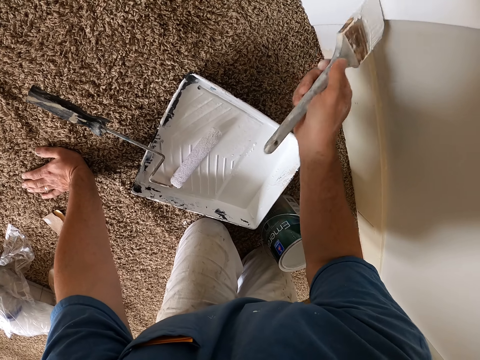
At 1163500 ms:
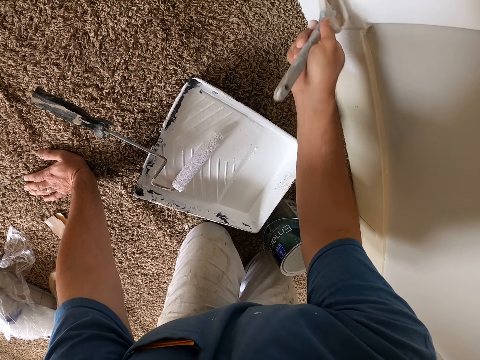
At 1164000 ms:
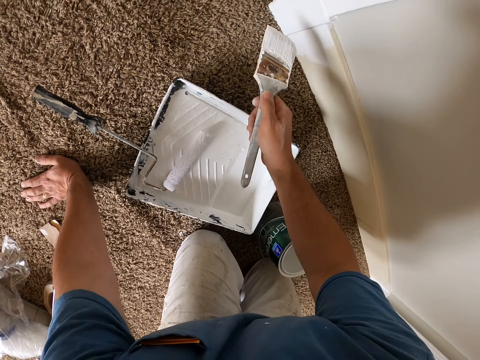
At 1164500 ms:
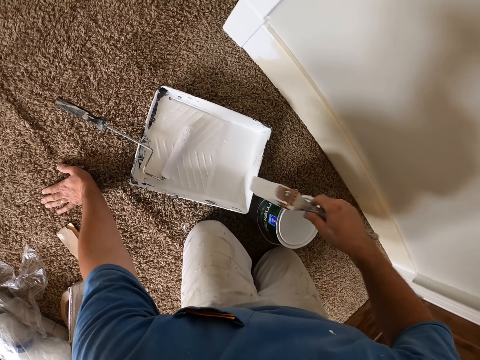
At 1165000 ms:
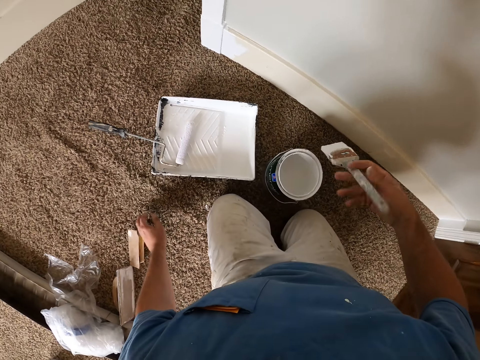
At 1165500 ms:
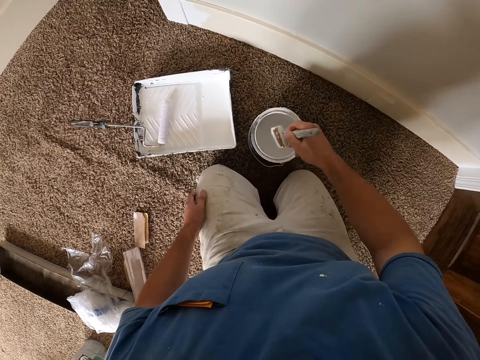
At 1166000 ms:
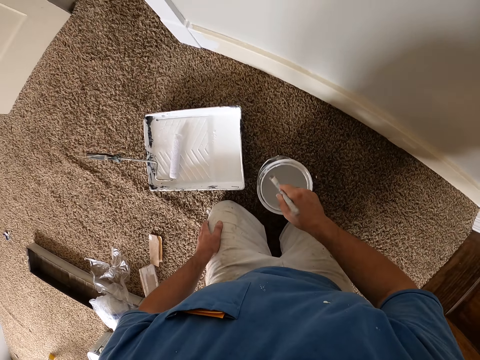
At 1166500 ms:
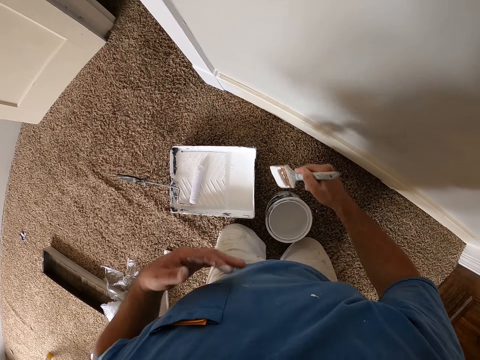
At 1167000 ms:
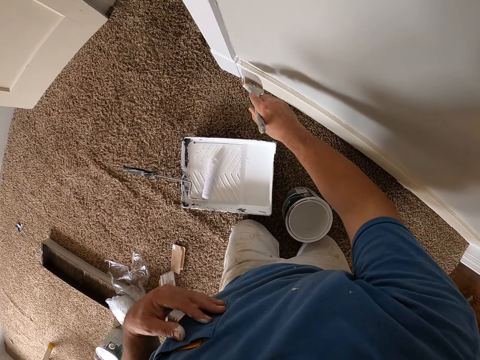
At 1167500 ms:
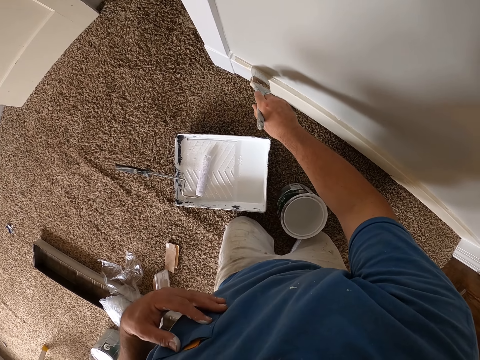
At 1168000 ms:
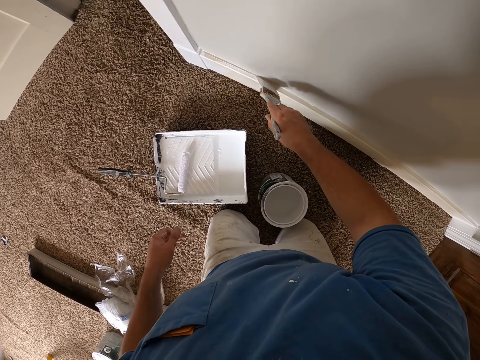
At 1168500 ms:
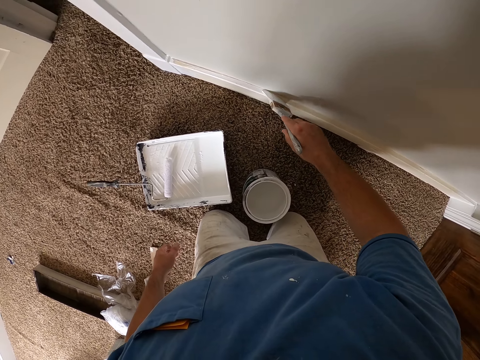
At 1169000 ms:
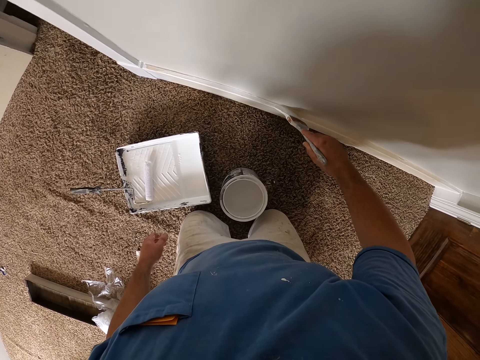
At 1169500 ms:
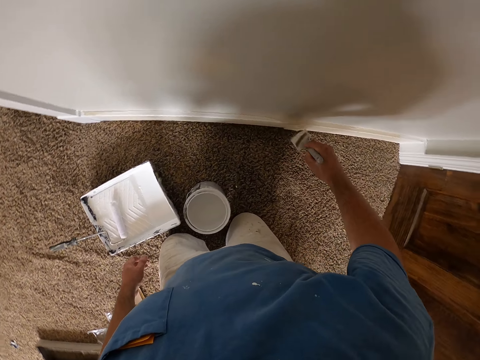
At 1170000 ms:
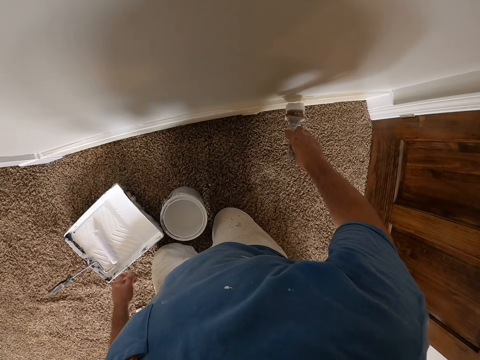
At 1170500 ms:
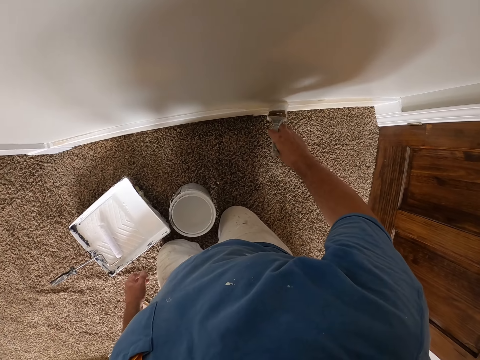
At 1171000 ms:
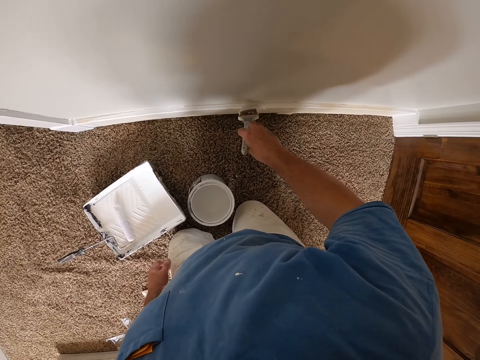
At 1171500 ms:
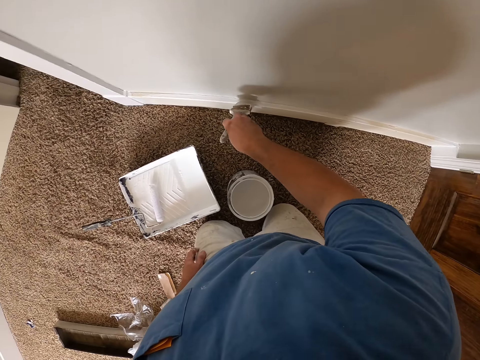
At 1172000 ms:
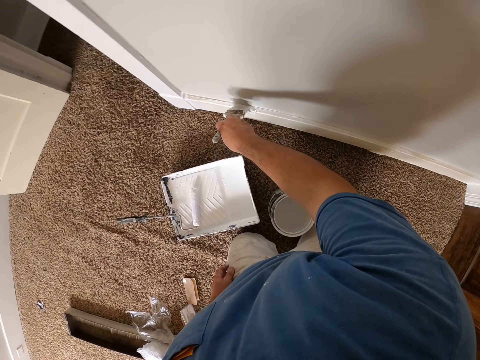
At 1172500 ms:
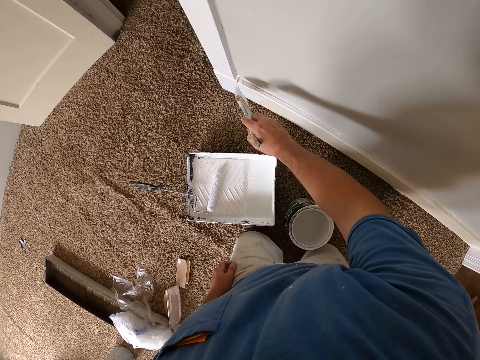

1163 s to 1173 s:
The camera wearer kneels up from the floor. They put the painting brush in the paint tin. They remove the paint brush from the paint tin. They paint the wall with the paint brush. They paint the door frame with the painting brush.

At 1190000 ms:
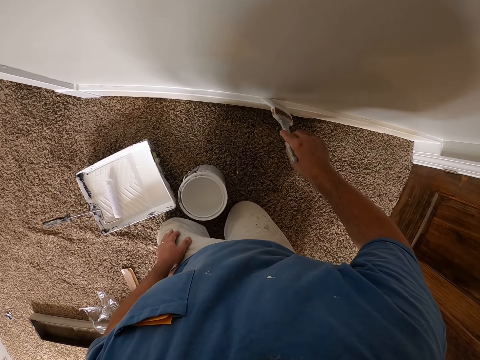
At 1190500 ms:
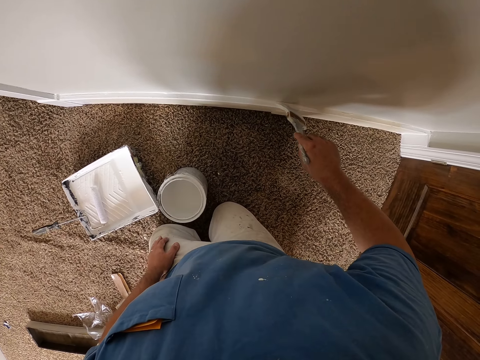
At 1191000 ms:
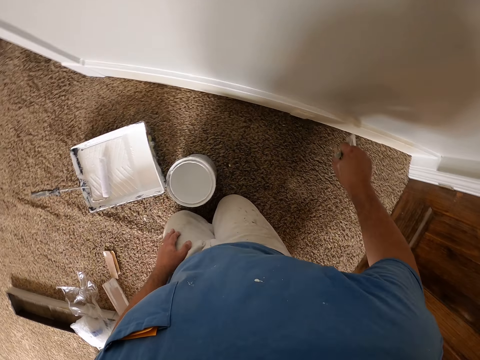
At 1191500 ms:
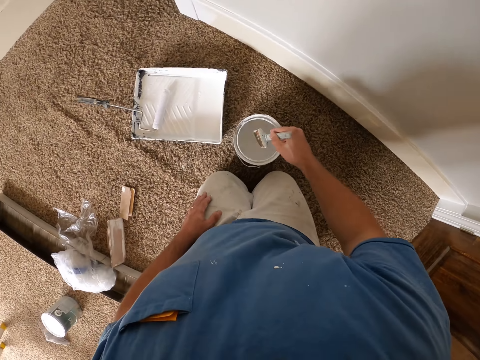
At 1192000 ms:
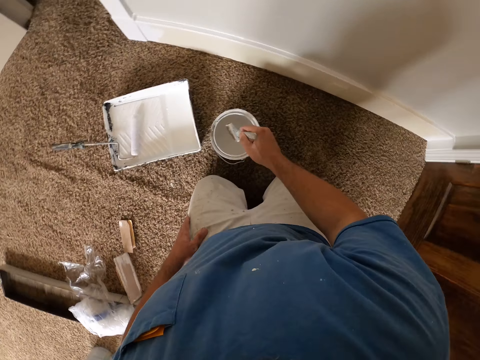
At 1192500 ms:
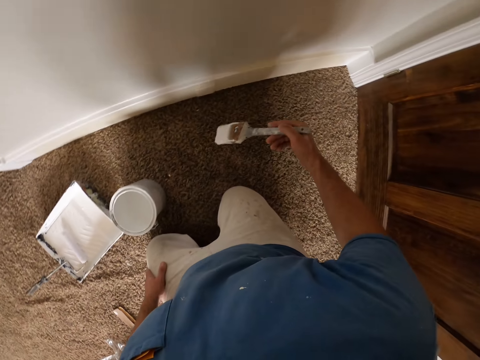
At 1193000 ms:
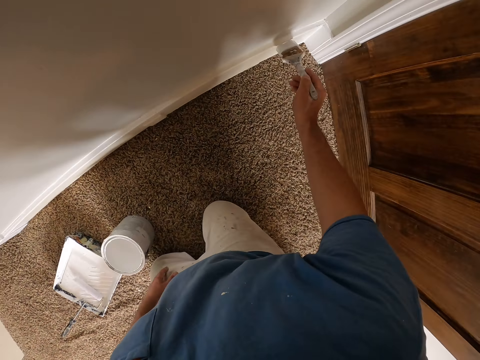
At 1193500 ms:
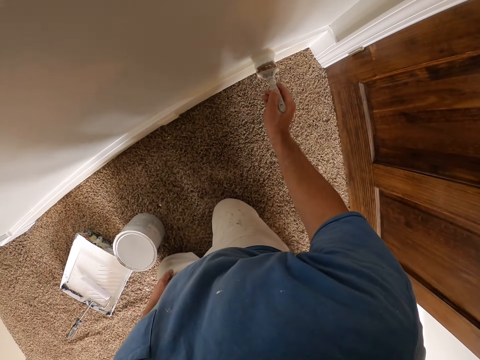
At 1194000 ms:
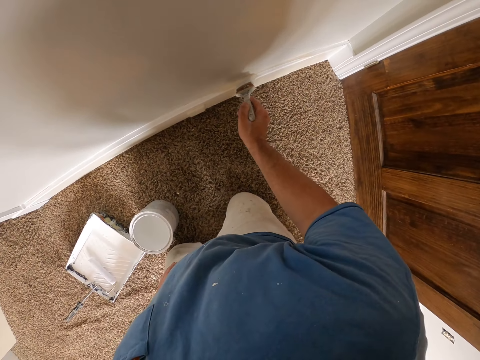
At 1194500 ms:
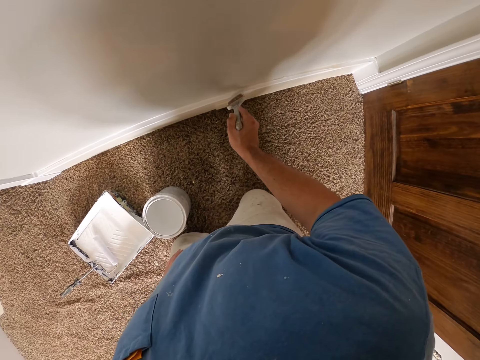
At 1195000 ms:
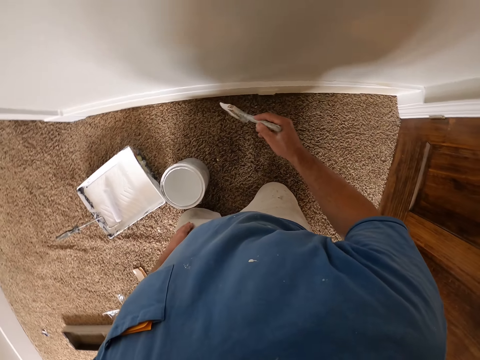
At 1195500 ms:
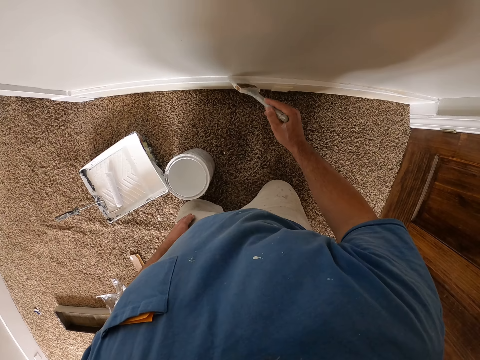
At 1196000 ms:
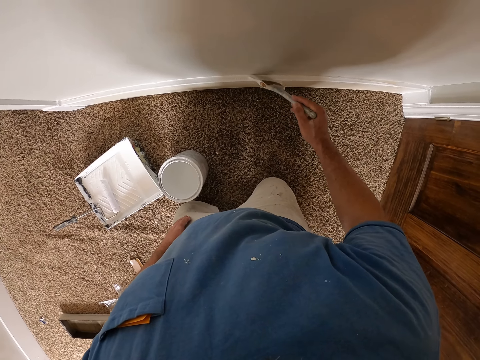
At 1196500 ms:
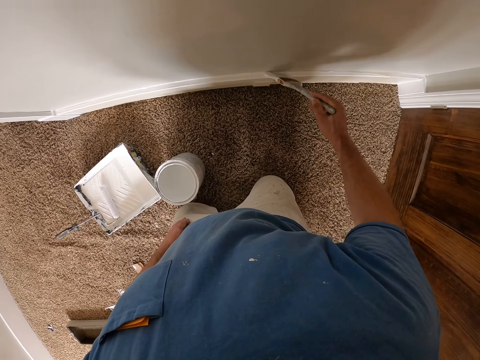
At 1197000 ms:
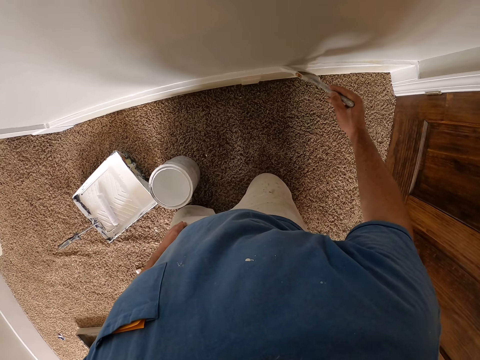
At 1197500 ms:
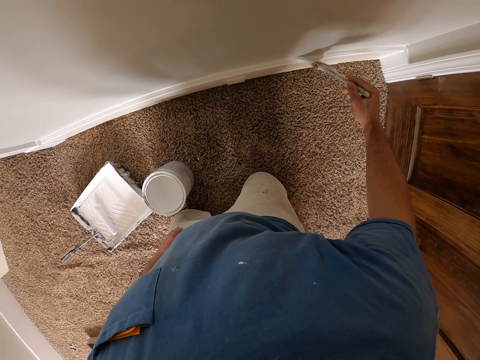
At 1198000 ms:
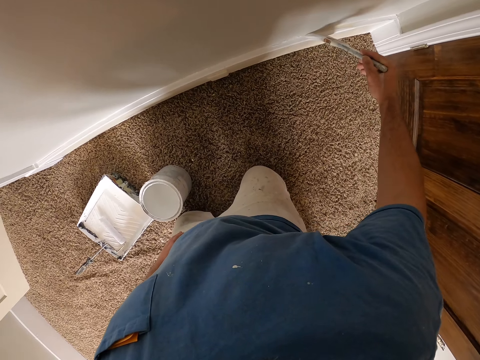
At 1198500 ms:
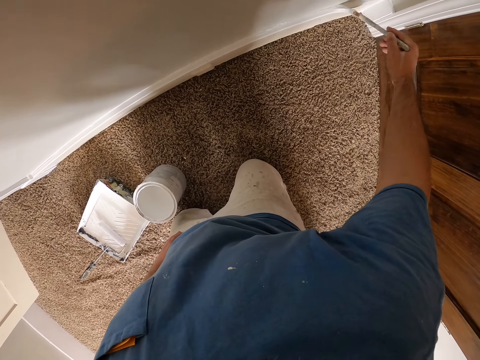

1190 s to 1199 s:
The camera wearer puts the painting brush in the paint tin. They remove the paint brush from the paint tin and paint the wall with the paint brush.

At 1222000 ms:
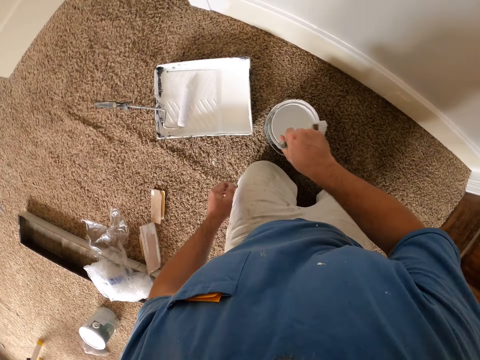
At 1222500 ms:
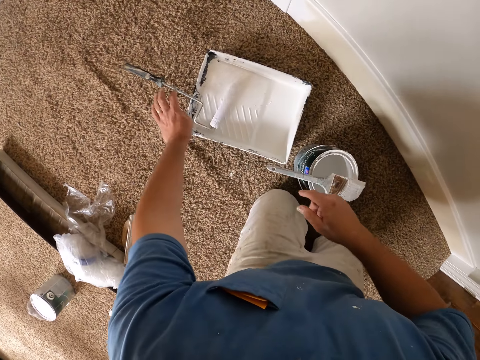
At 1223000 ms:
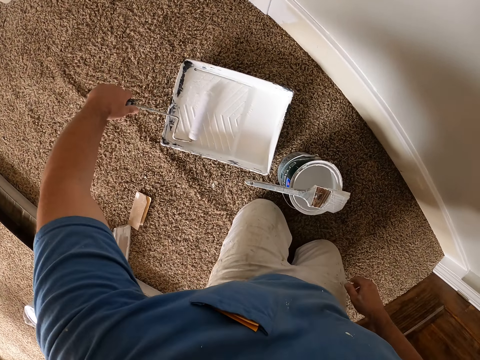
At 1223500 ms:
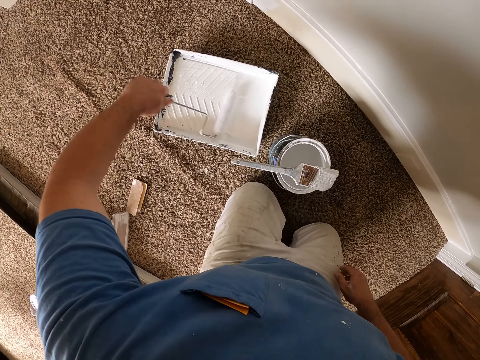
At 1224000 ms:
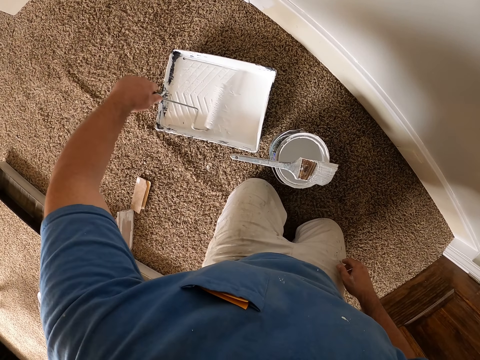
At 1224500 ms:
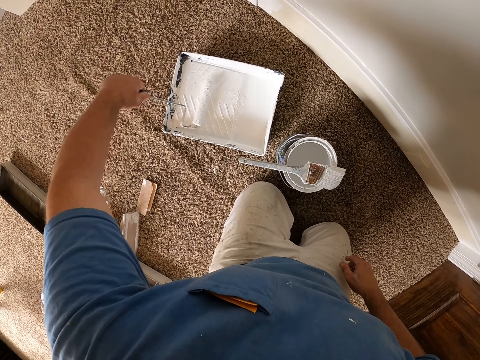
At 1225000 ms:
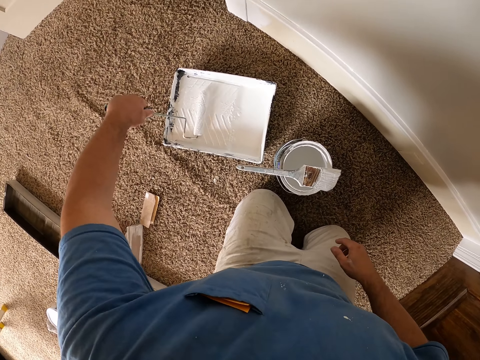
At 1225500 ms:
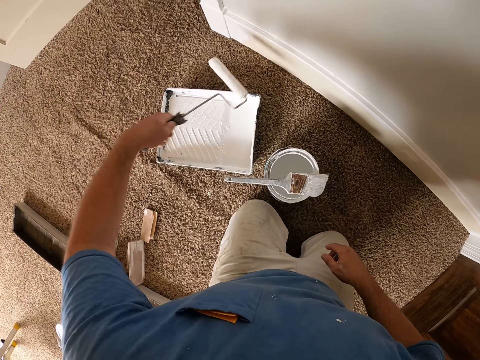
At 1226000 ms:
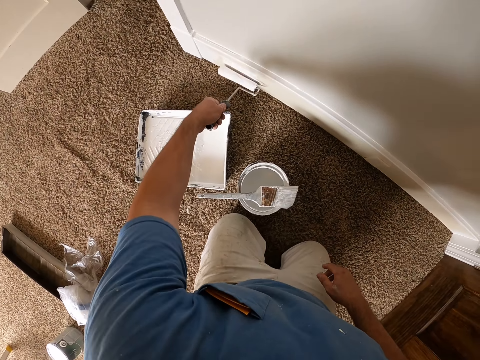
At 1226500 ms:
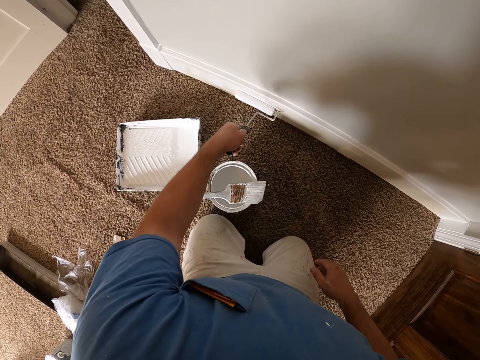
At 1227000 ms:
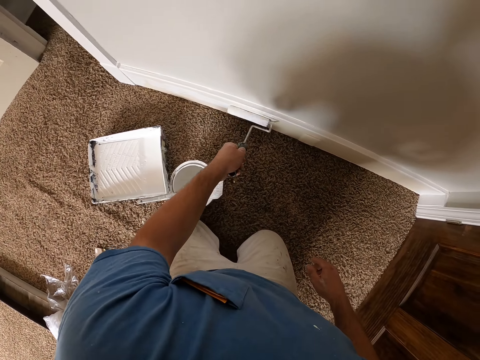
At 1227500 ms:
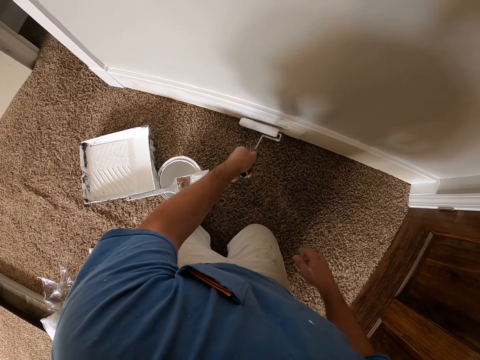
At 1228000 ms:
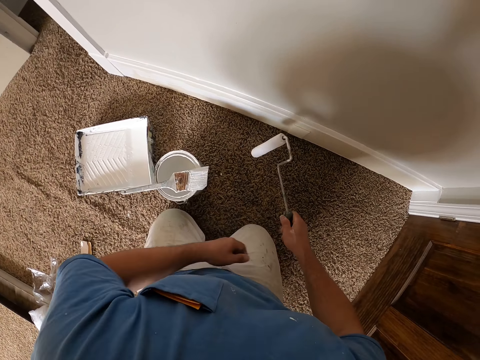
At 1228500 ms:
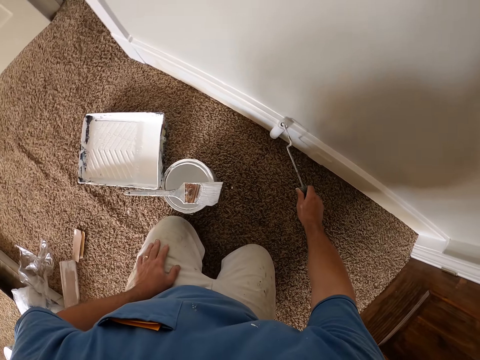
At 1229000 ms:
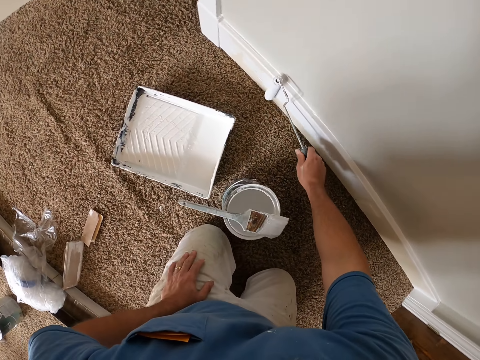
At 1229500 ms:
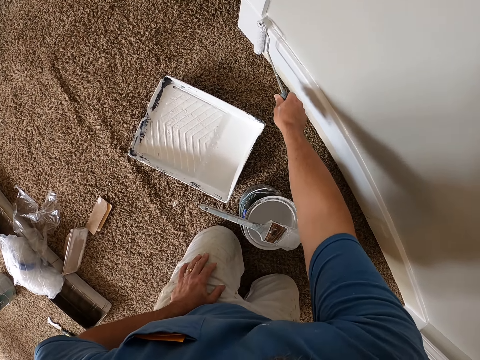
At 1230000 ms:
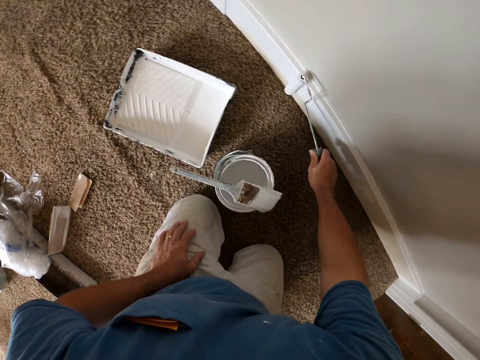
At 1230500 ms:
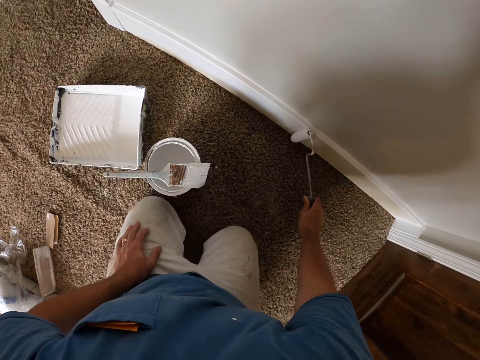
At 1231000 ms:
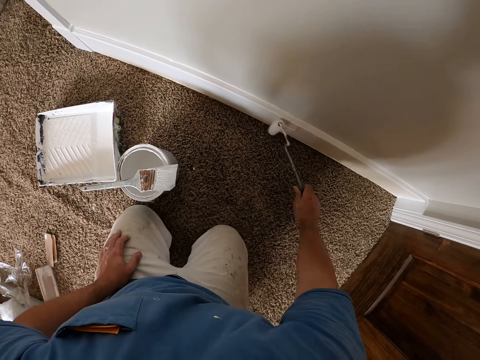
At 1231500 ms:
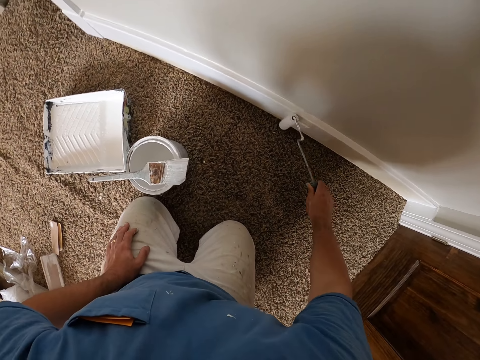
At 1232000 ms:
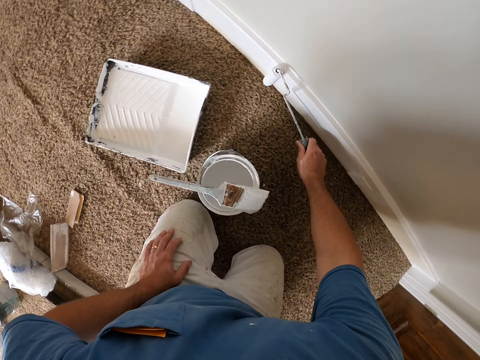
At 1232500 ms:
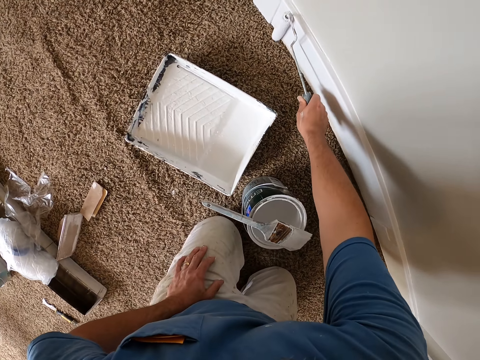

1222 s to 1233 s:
The camera wearer places the painting brush on the paint tin. They roll the paint roller on the paint tin. They apply the paint on the wall with the paint roller.
